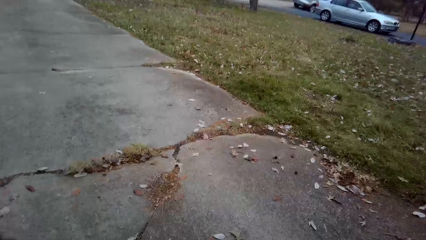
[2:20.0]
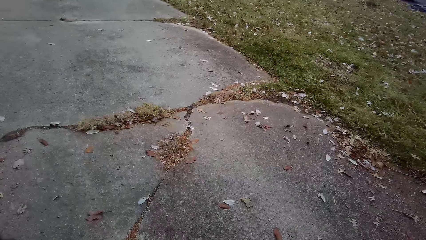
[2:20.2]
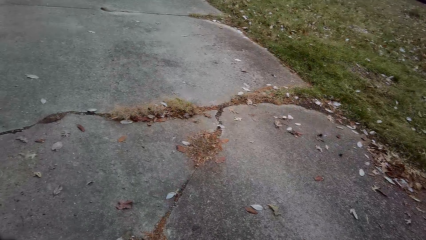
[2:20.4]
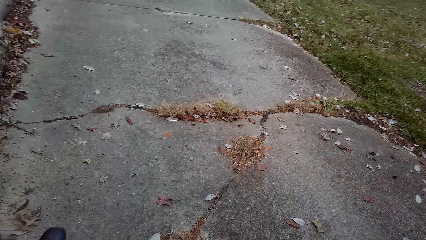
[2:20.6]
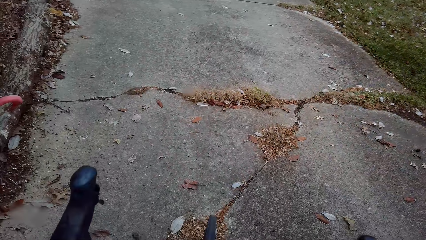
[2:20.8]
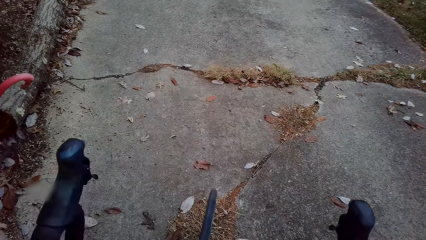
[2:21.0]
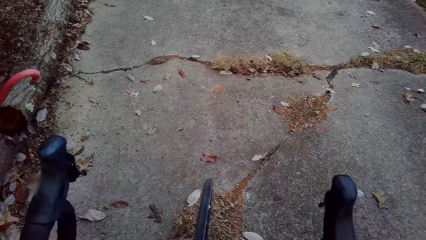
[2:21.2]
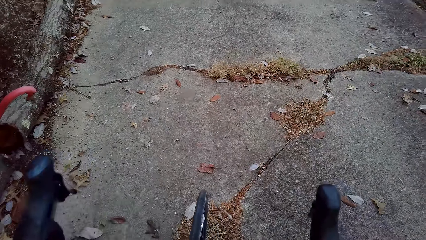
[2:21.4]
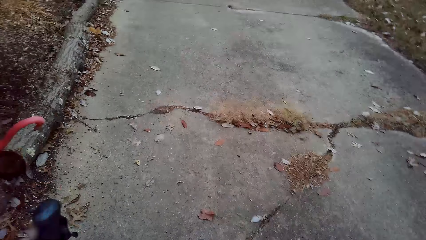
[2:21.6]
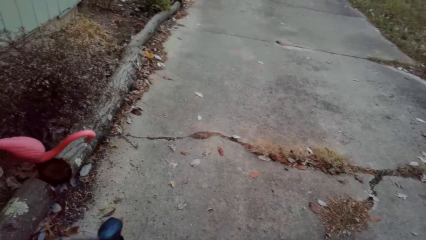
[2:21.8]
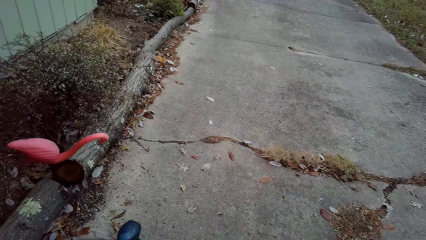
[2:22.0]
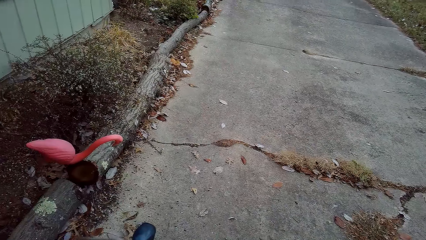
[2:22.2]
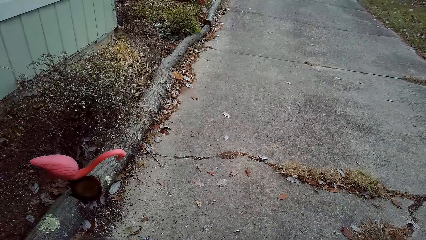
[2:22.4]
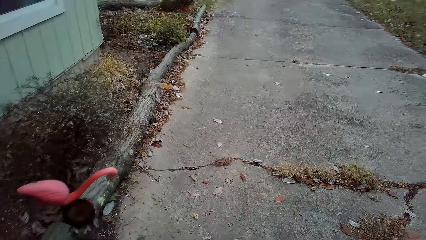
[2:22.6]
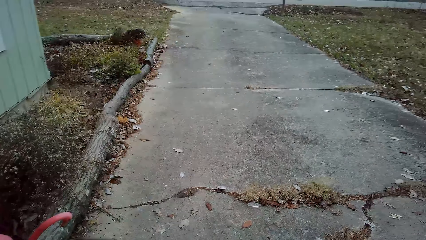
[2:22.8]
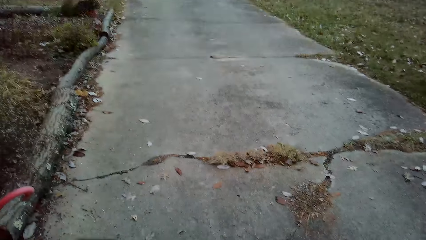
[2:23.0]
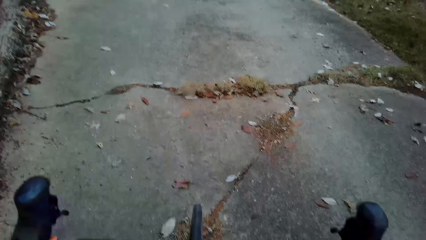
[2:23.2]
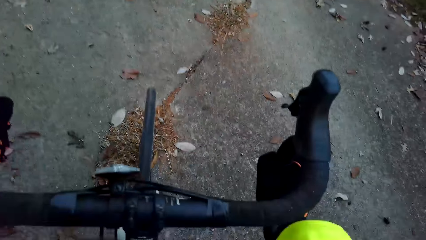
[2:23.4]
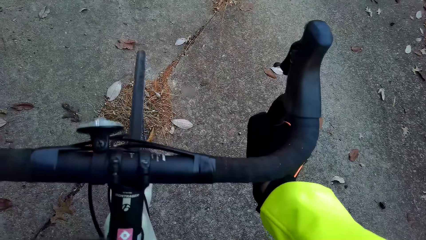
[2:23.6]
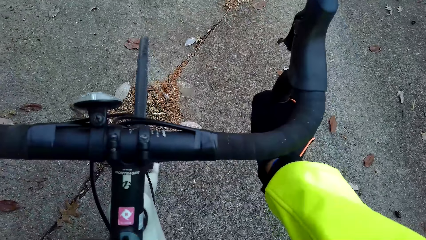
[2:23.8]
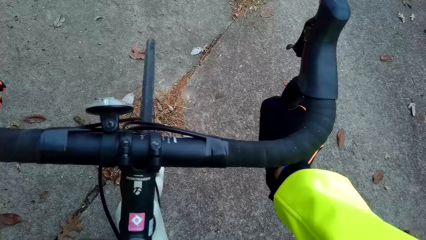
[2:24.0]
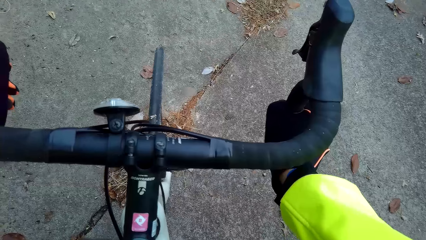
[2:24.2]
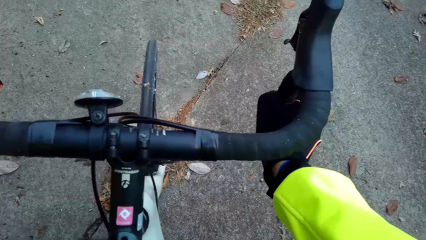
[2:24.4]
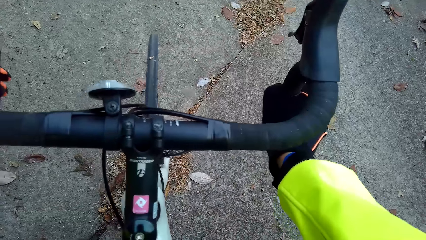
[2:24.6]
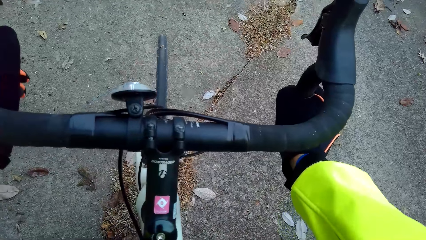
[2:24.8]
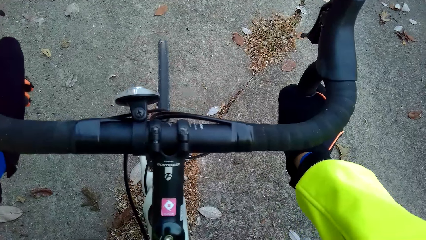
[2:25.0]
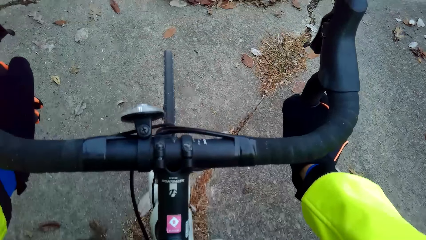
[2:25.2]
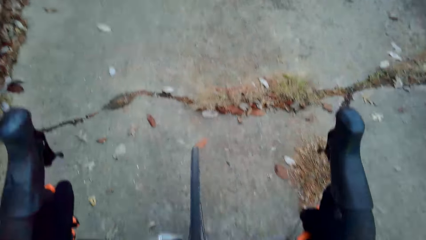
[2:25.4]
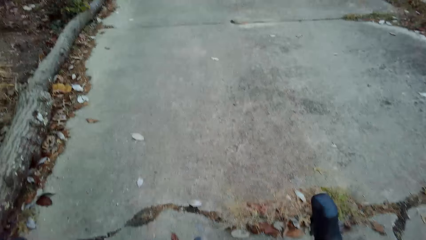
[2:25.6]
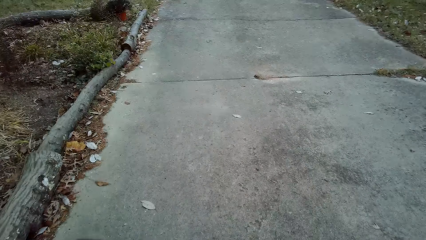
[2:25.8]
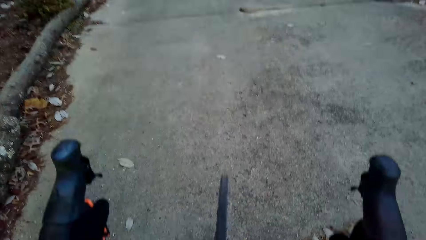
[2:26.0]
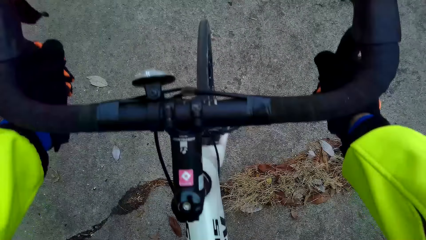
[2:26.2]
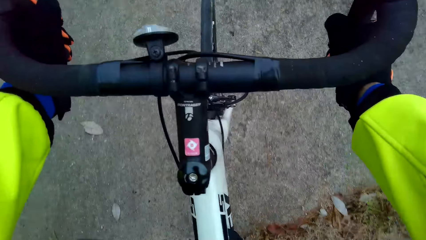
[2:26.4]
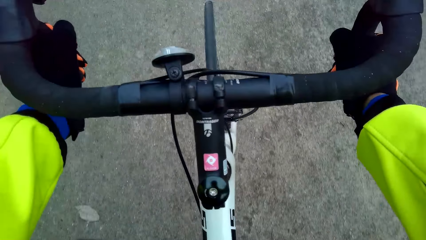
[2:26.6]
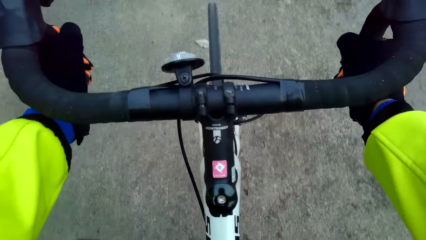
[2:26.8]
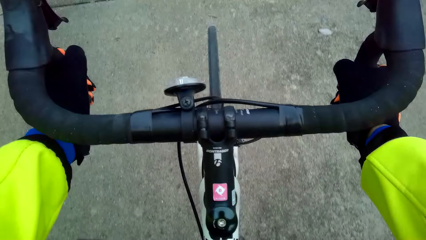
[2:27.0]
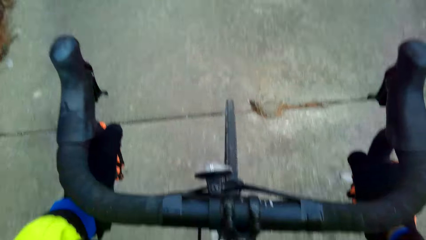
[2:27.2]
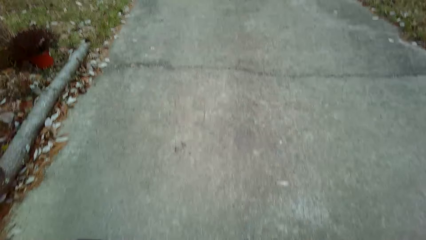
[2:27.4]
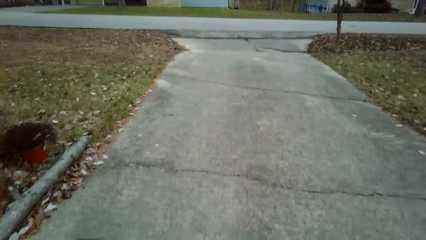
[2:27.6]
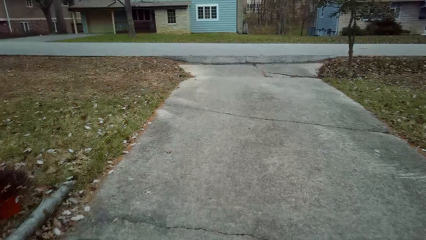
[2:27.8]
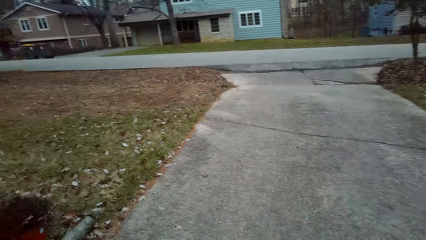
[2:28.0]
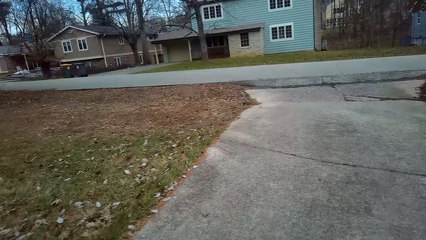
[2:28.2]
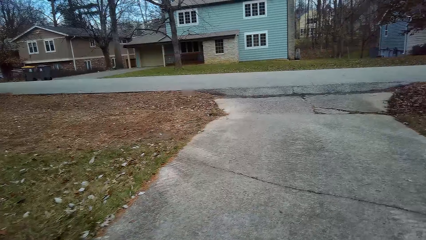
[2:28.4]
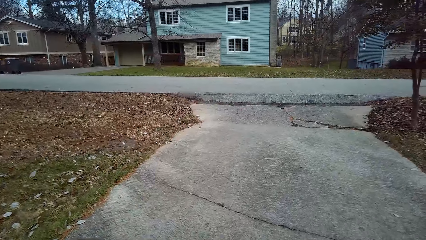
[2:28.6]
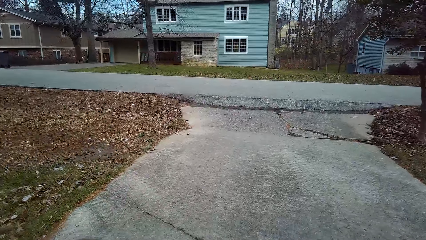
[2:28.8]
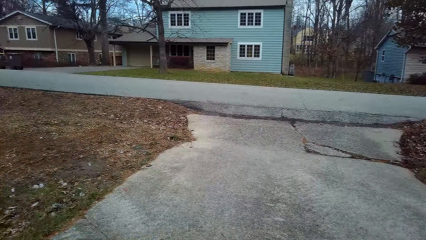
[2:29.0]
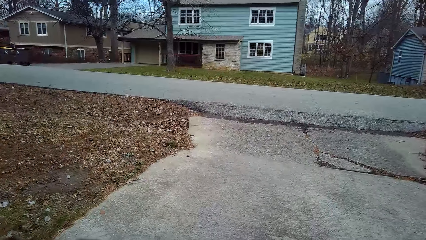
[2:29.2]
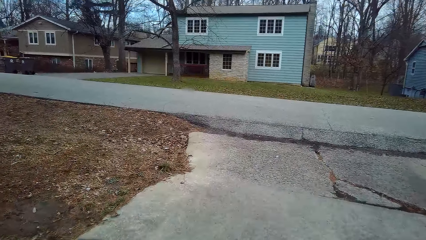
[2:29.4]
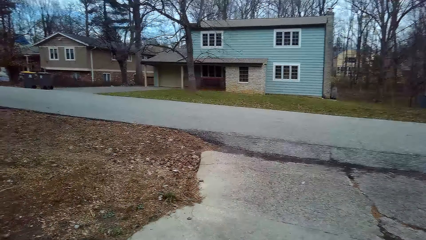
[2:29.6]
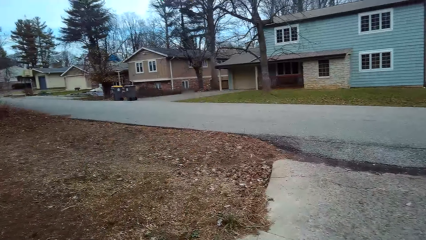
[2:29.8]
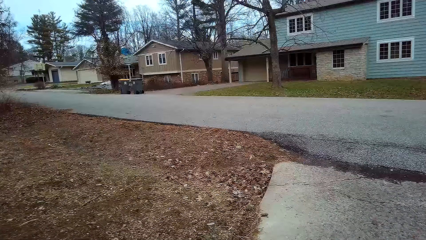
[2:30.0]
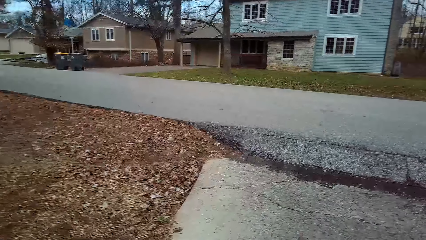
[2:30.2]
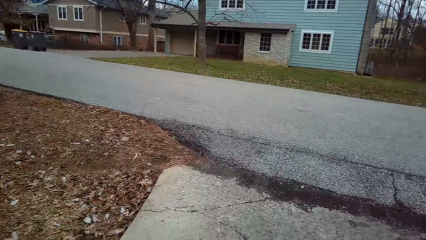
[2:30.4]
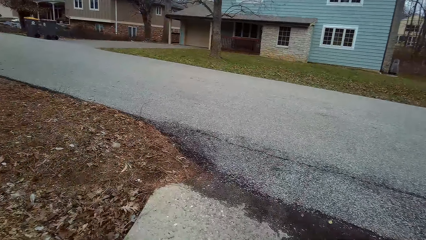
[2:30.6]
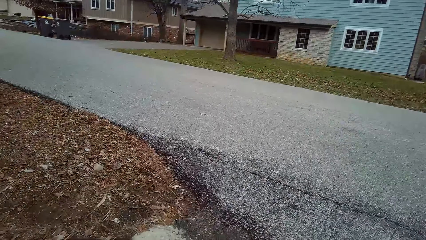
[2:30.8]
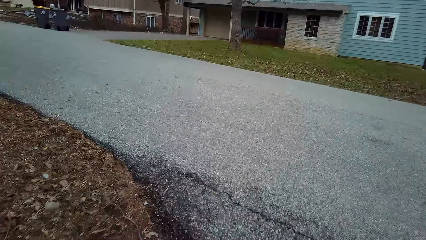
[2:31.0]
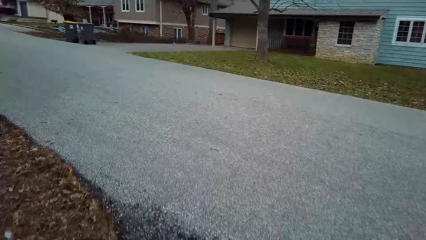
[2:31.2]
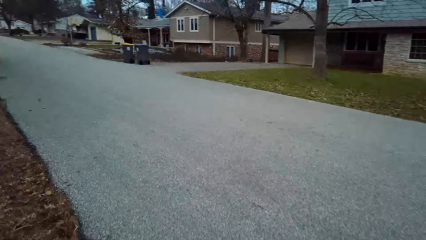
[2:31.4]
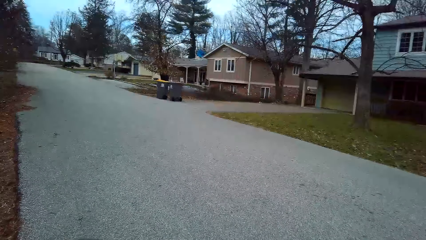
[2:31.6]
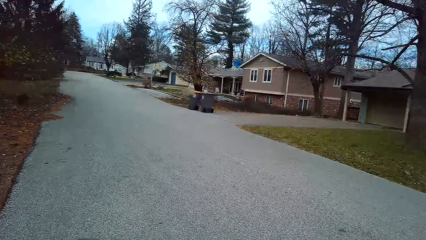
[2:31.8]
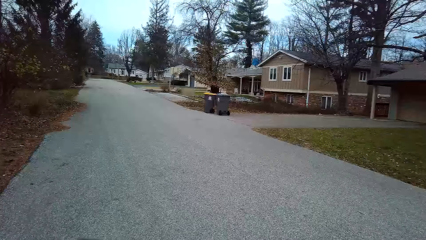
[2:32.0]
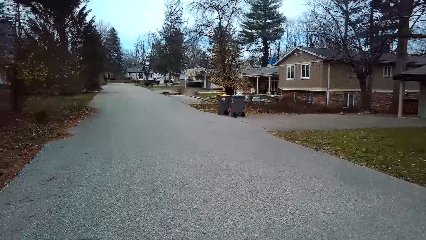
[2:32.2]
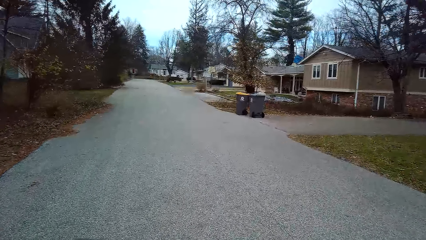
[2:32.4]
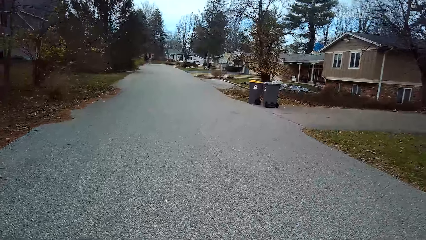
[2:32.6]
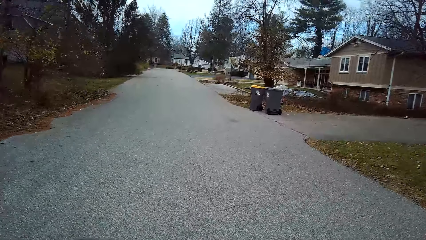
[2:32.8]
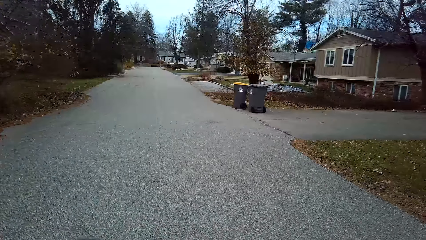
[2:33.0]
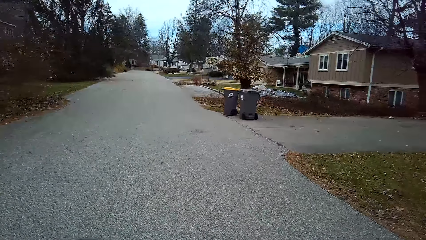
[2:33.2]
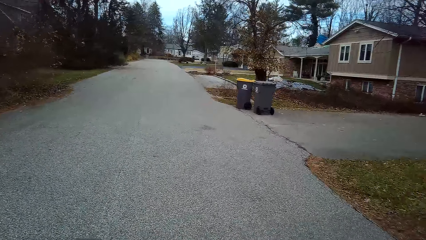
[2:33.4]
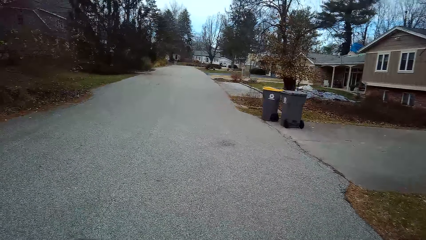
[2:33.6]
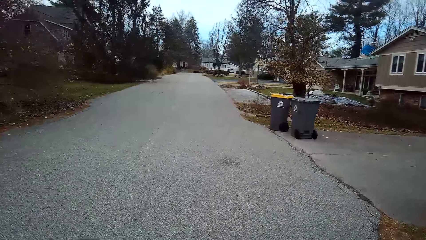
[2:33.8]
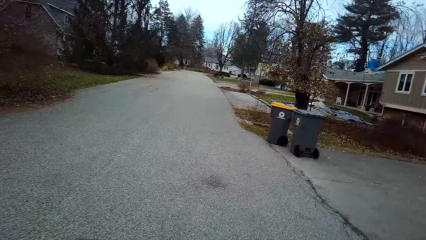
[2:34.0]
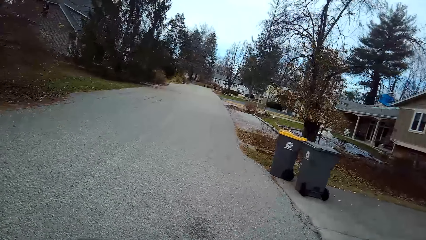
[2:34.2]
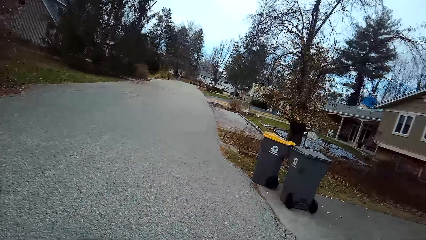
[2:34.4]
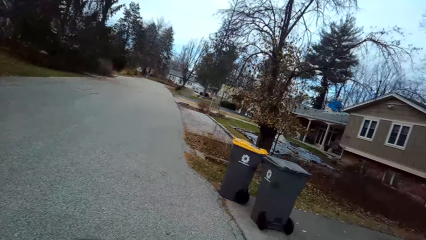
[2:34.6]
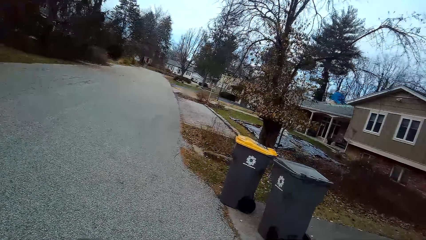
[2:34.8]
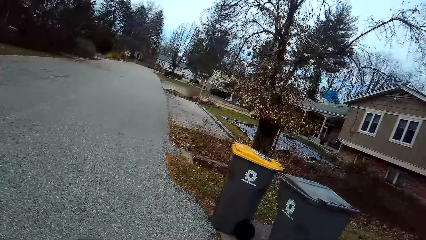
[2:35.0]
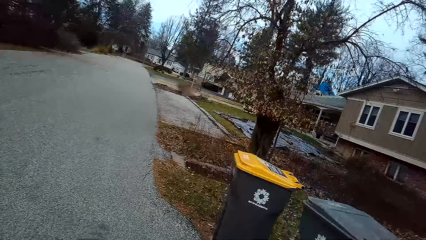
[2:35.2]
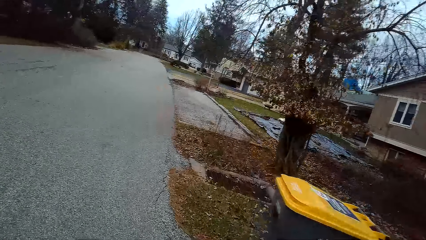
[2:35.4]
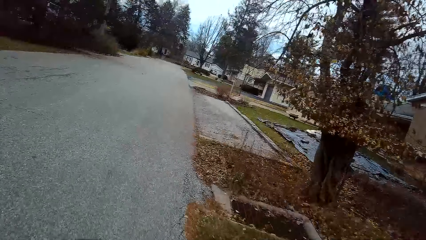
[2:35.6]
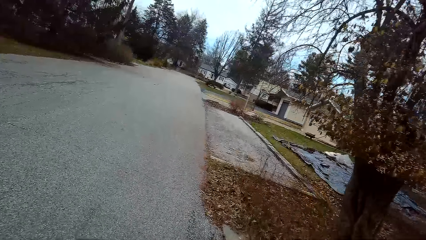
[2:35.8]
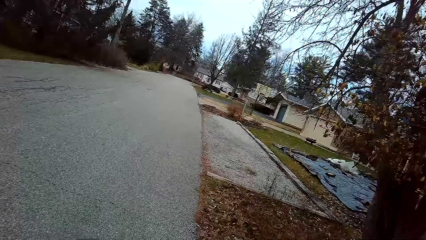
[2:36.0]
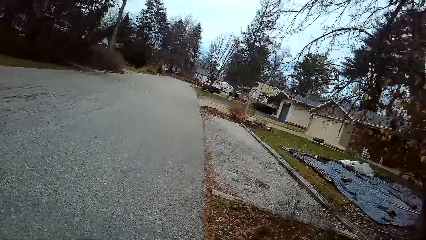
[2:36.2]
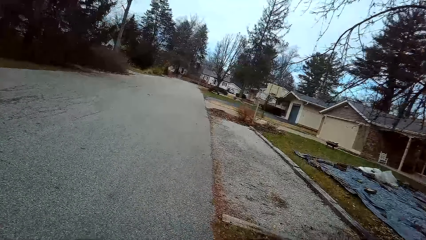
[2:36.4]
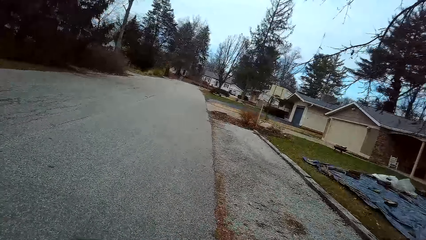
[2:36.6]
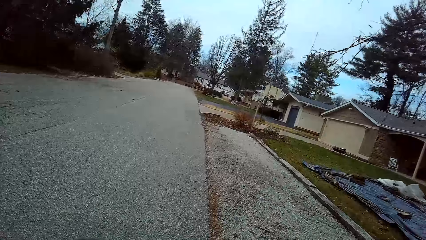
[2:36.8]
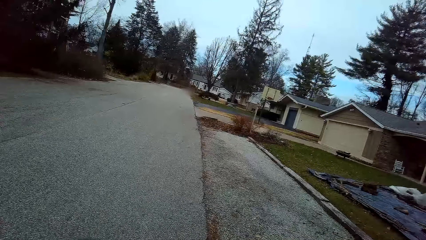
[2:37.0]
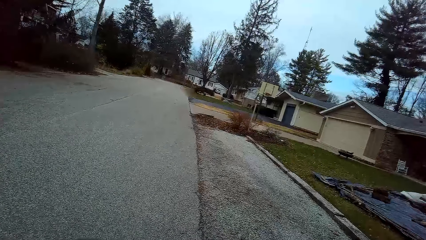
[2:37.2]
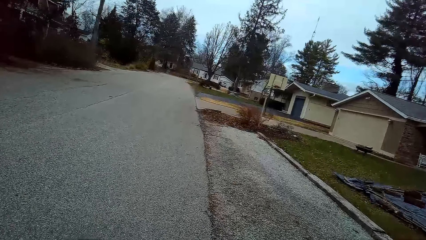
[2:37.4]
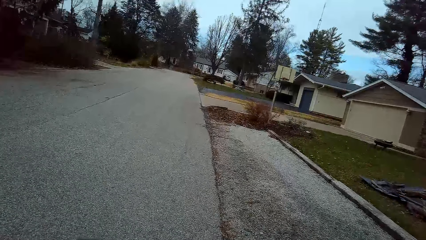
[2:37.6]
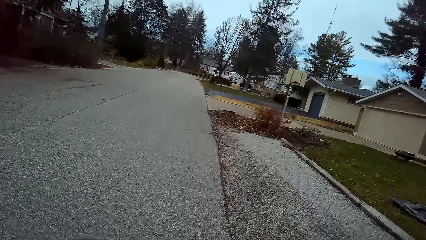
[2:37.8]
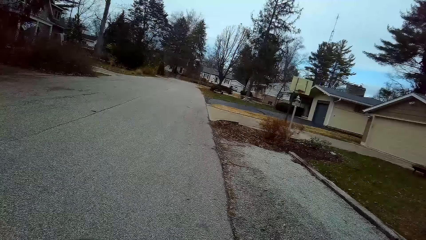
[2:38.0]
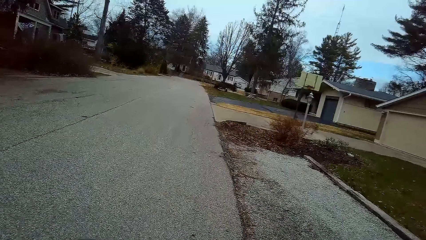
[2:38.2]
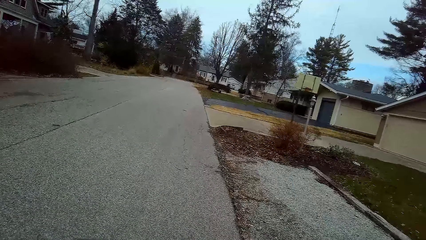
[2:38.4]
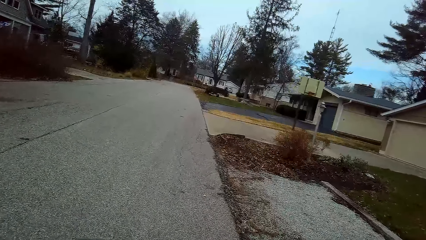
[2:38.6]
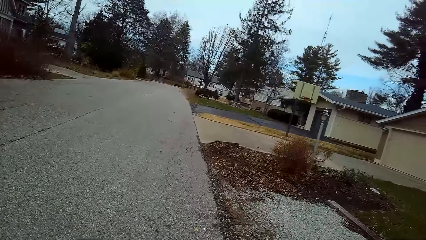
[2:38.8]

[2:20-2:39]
The camera wearer climbs the bicycle. They pedal the bicycle forward on the road. They make a left turn on the tarmac. They ride the bicycle.
